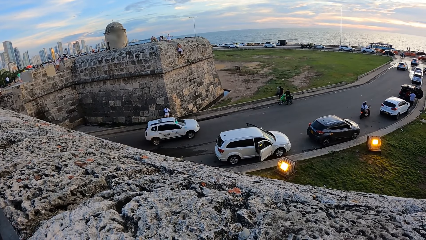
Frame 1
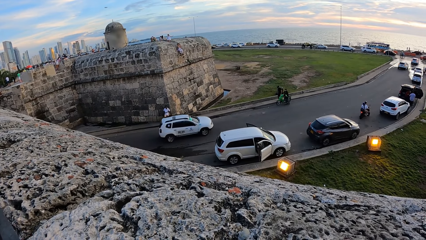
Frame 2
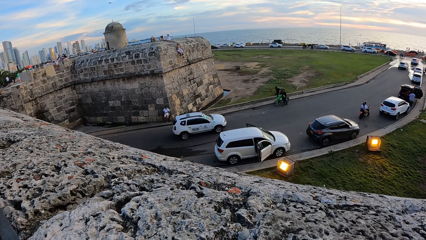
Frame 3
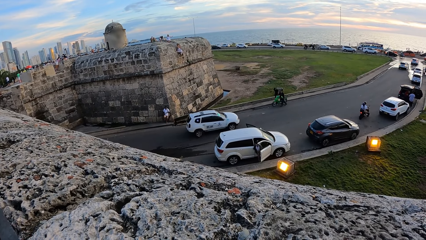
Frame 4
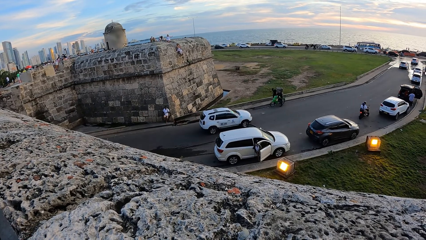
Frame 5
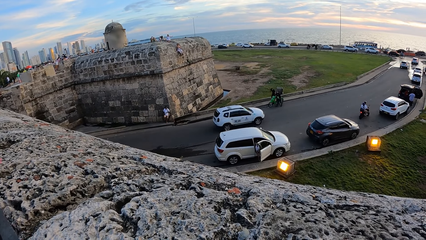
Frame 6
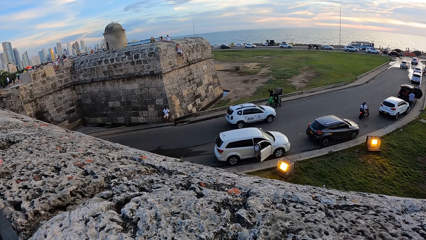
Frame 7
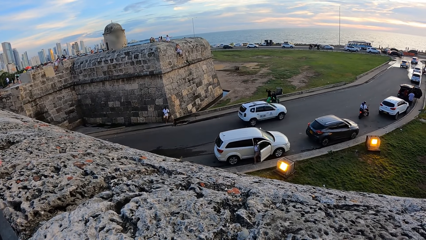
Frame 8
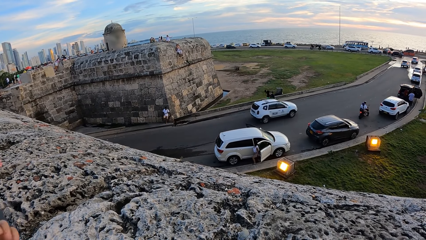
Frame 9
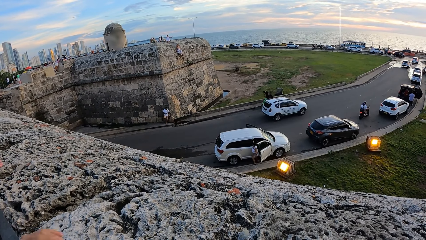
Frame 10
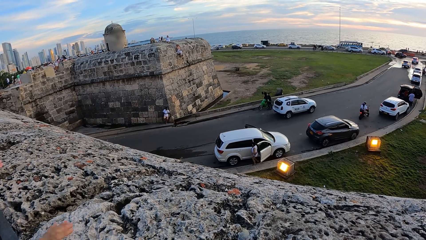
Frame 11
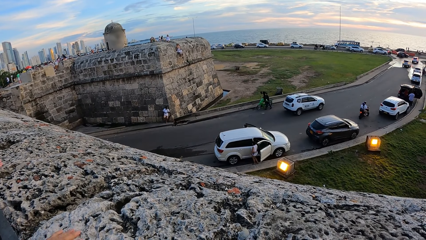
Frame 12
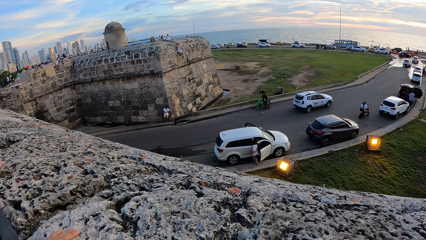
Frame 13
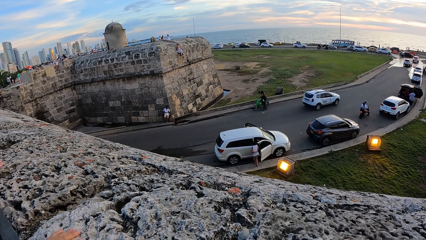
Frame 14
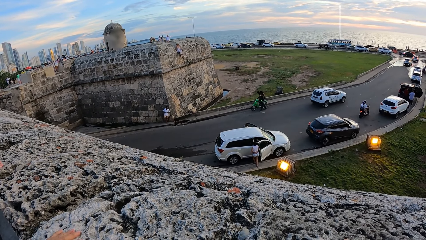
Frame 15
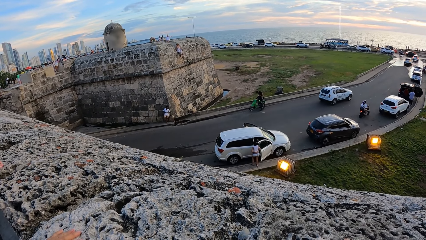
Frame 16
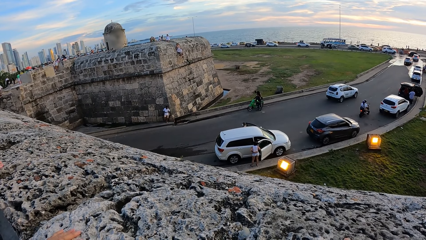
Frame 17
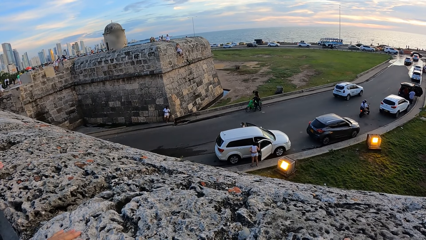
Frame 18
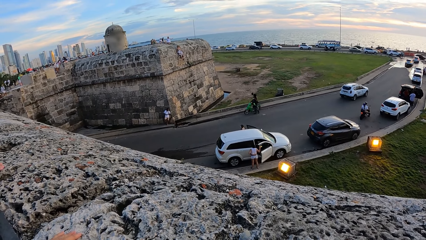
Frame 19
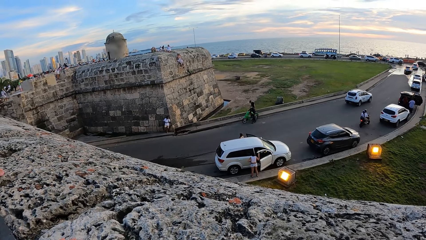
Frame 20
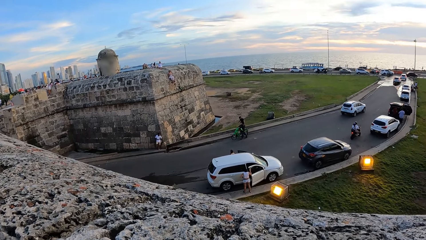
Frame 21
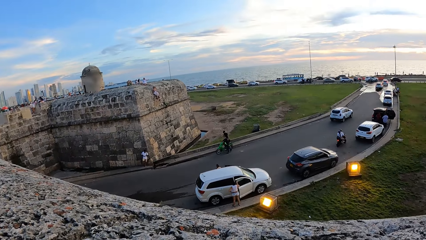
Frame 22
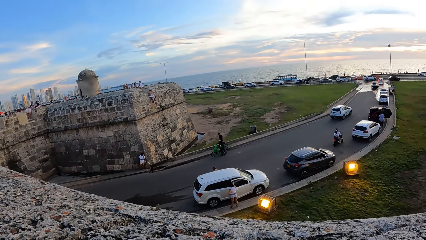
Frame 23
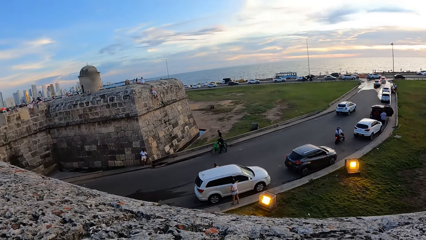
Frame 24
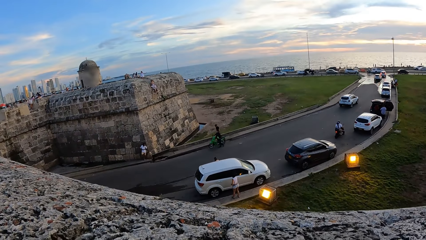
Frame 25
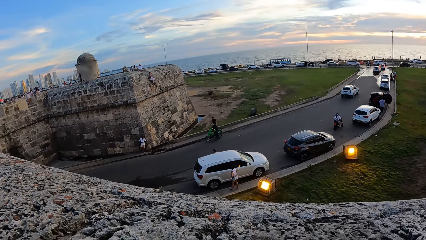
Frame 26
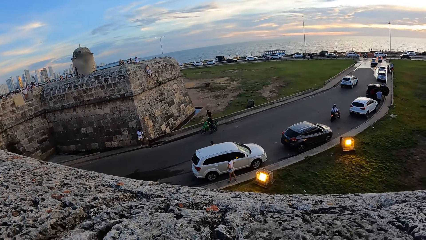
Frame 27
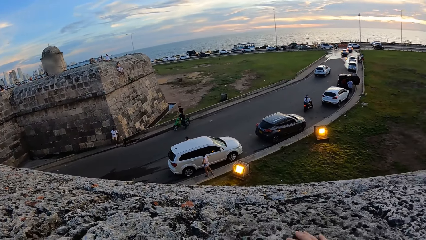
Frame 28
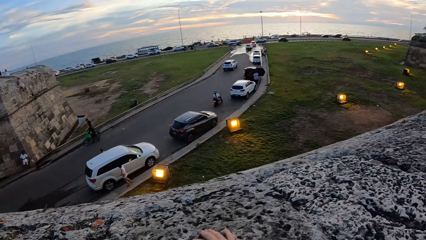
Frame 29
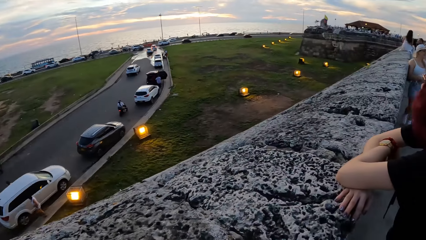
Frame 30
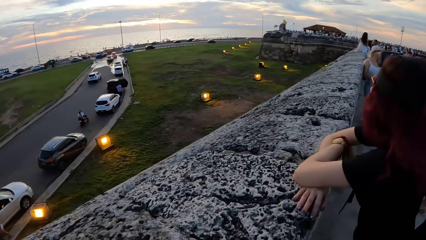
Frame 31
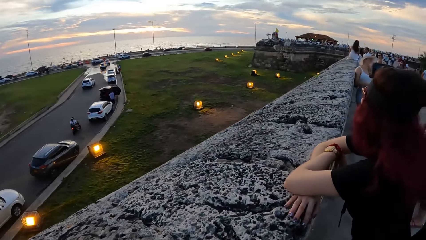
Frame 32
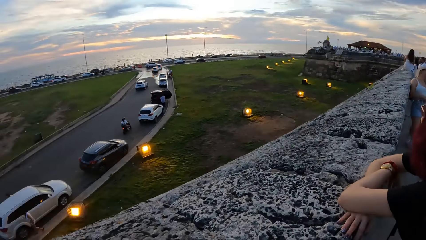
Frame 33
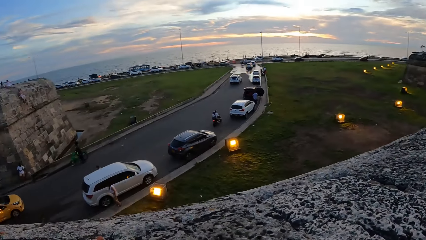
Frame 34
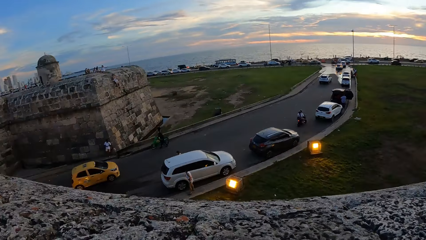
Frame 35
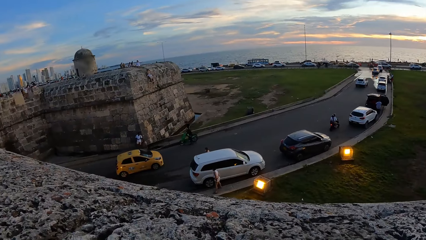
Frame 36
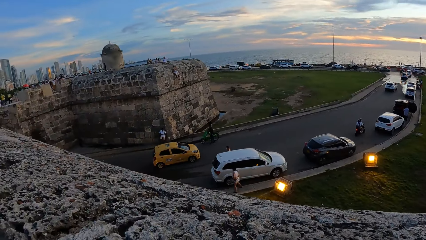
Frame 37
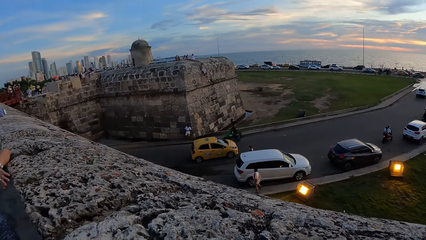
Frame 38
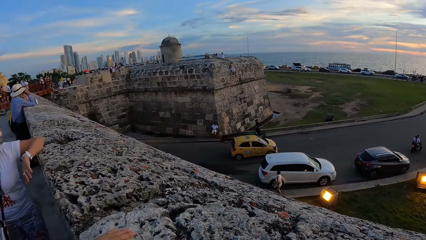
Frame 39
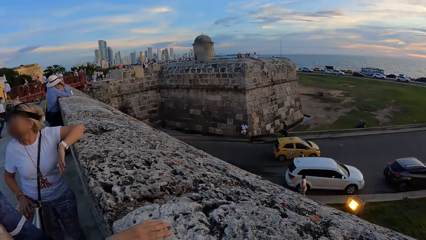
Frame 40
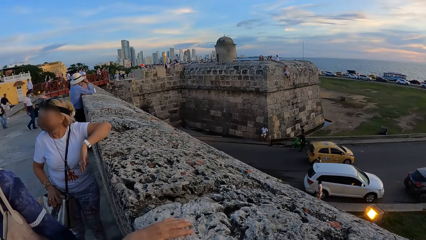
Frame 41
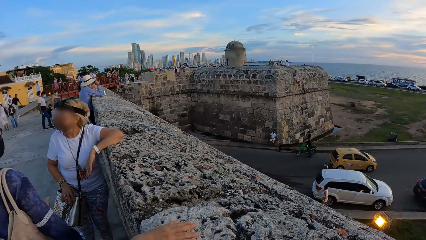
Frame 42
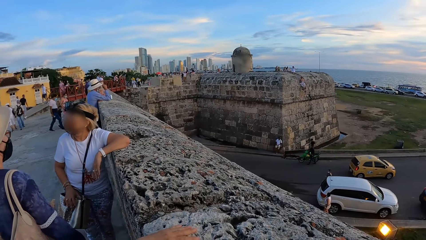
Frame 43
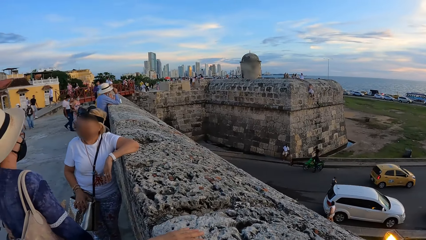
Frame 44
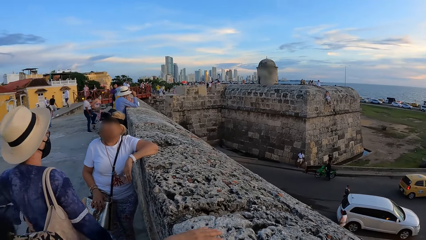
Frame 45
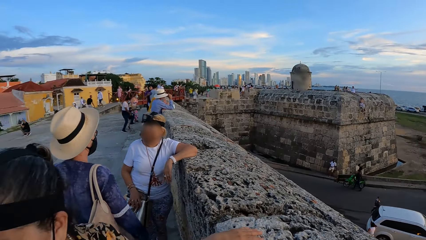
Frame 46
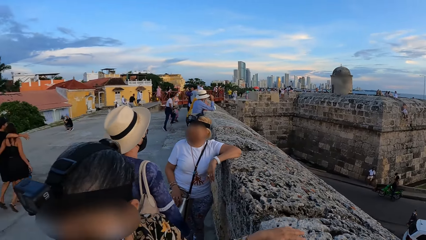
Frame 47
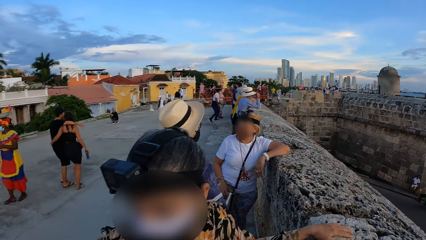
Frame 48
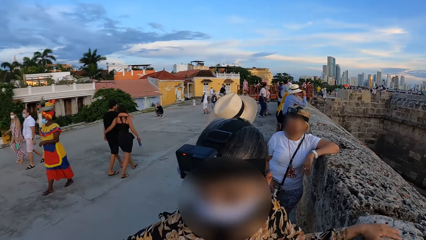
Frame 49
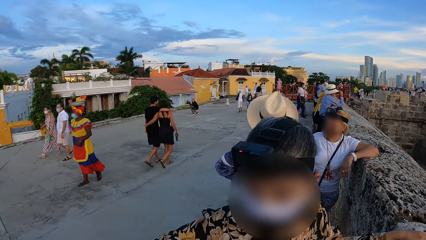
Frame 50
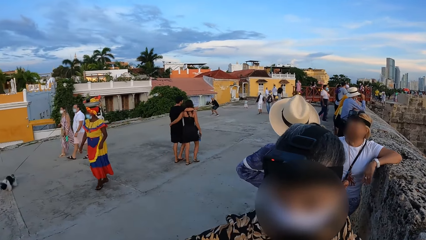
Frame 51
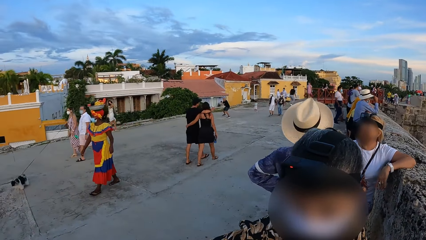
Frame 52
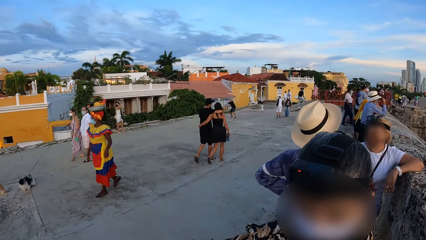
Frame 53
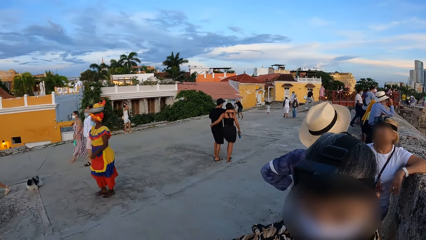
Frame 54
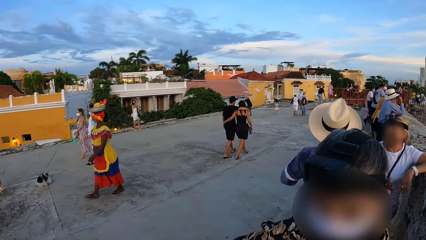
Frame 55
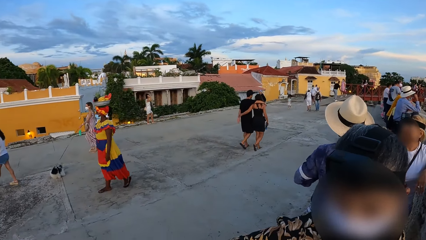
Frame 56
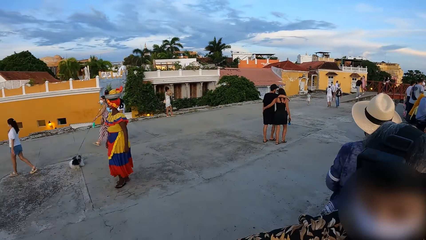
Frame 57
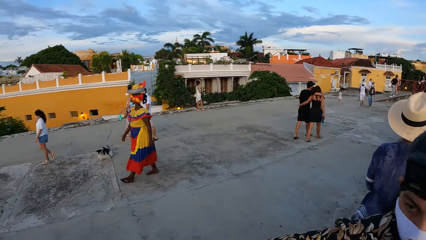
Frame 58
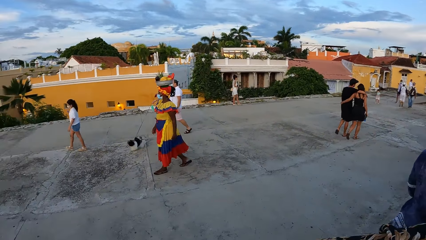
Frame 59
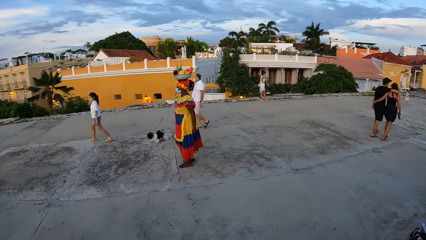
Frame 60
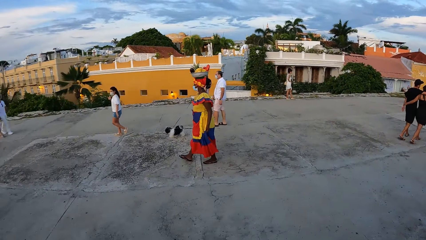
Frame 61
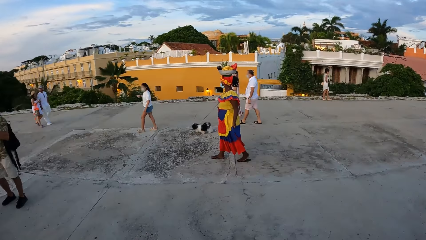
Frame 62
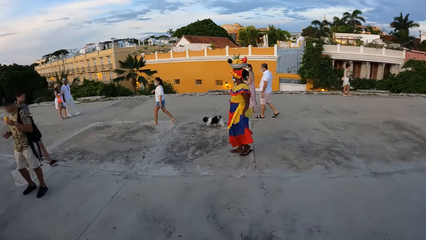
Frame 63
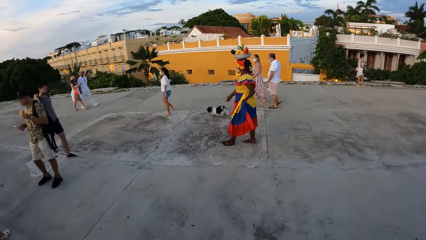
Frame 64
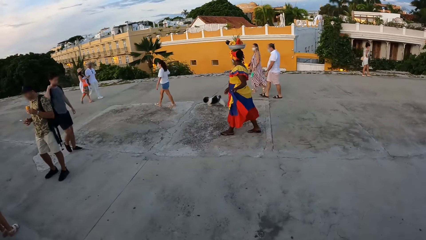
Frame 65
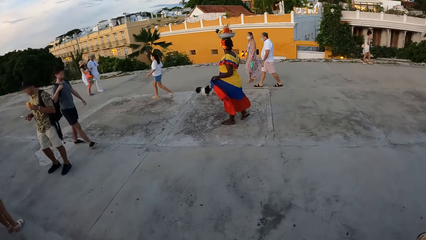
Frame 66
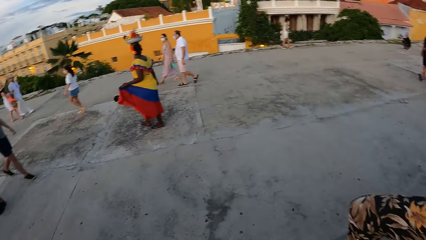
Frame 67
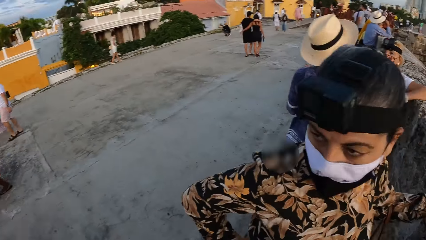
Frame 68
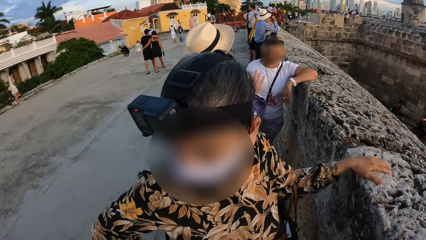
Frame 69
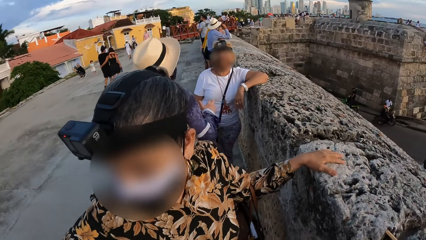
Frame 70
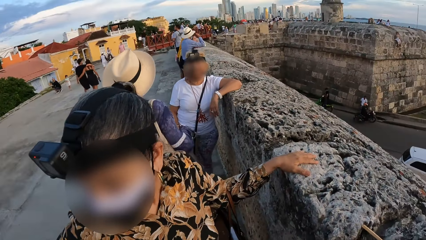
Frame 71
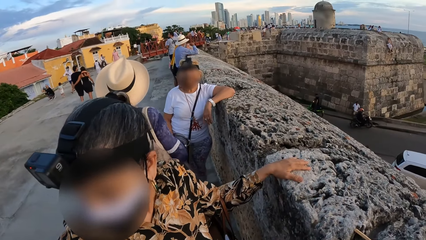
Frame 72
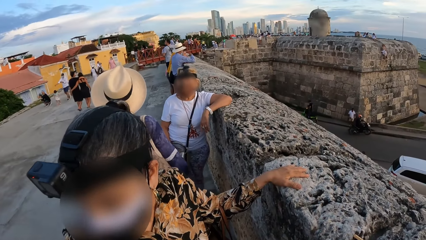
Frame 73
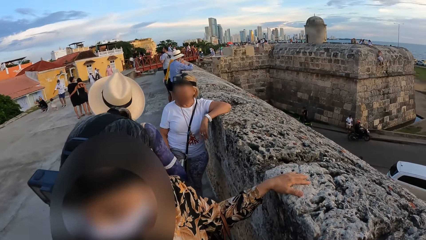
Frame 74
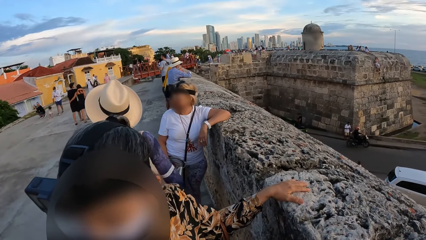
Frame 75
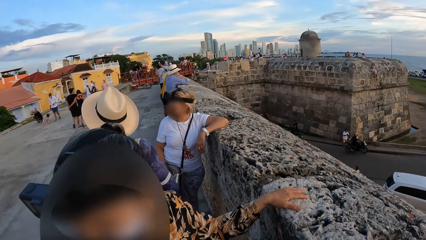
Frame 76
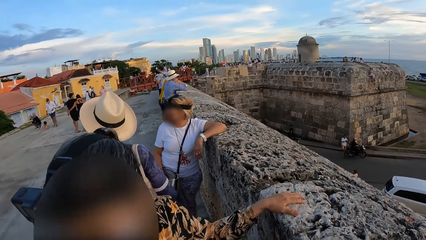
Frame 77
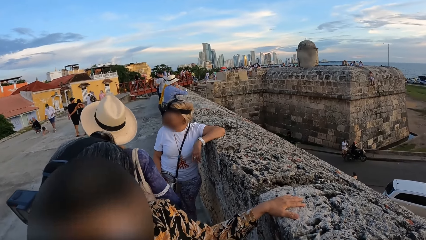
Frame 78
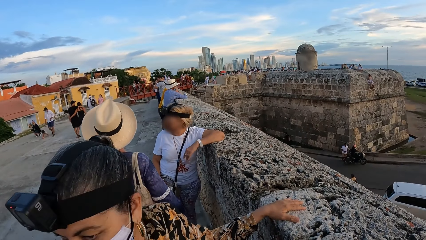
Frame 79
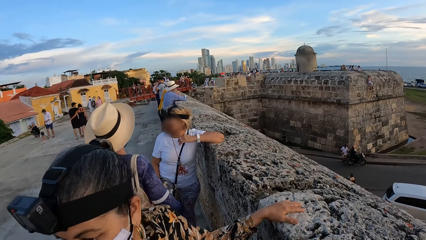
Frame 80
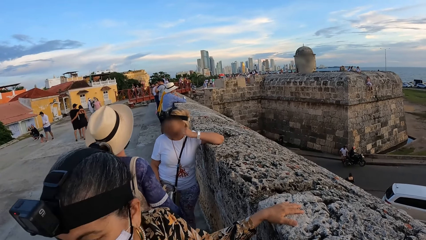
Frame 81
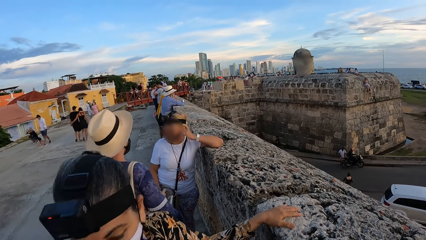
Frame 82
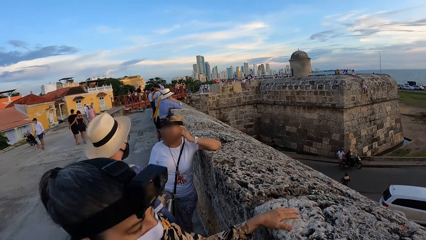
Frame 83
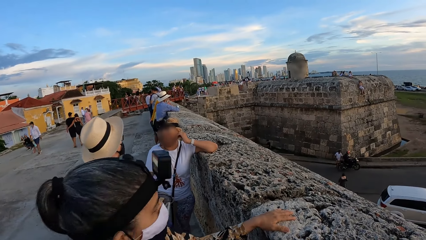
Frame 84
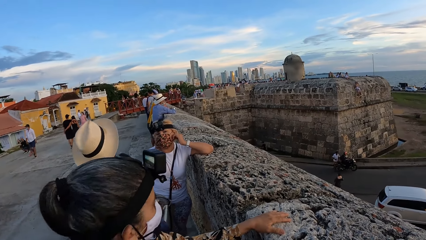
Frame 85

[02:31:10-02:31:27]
A woman places her left hand onto the fence. Another woman interacts with a third woman. The camera wearer turns around. They look at the lady.
